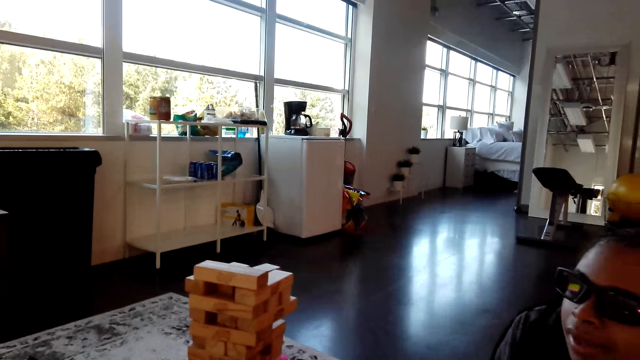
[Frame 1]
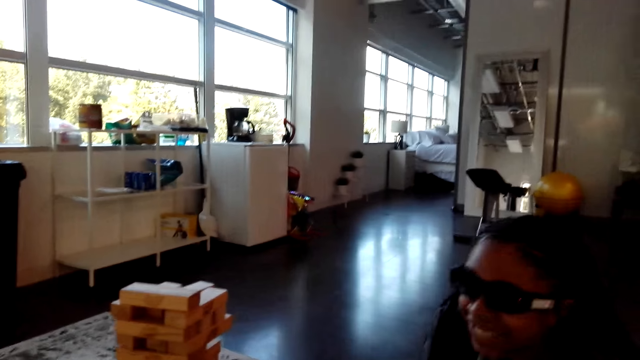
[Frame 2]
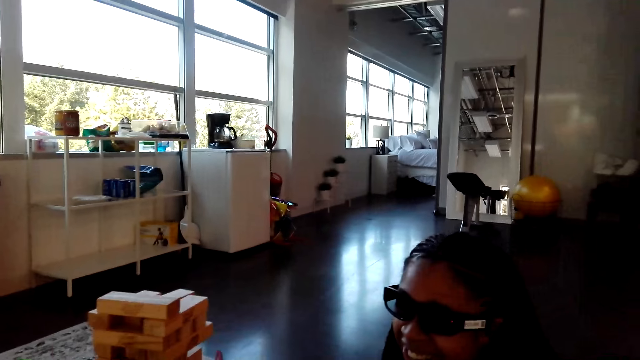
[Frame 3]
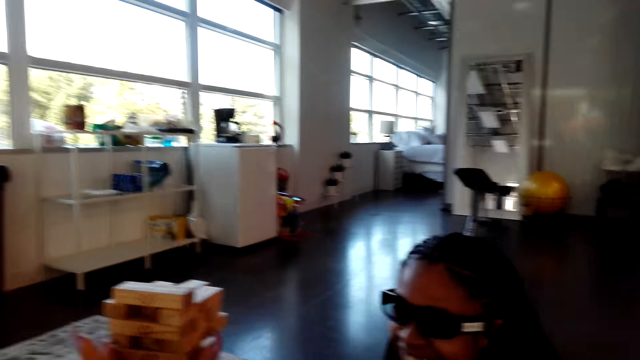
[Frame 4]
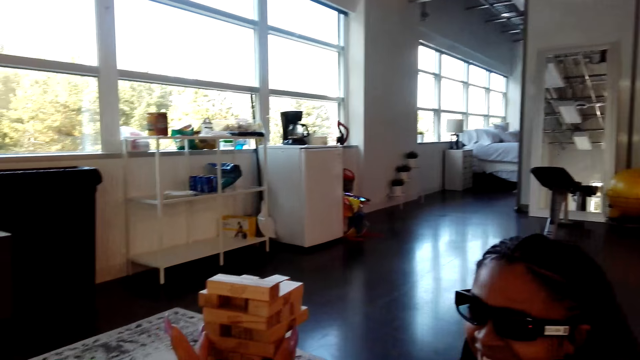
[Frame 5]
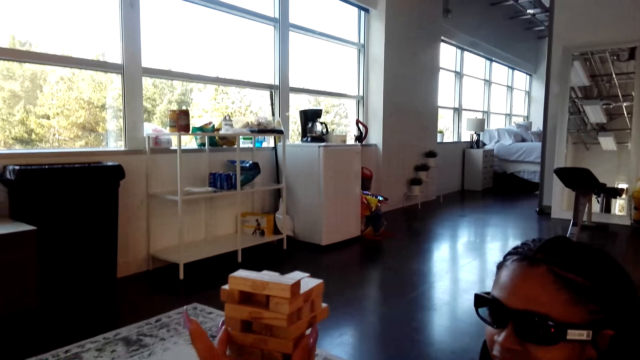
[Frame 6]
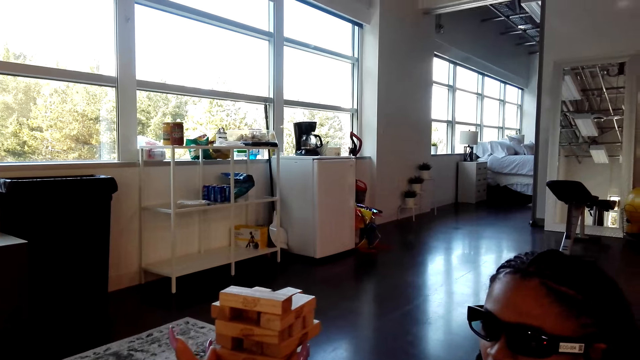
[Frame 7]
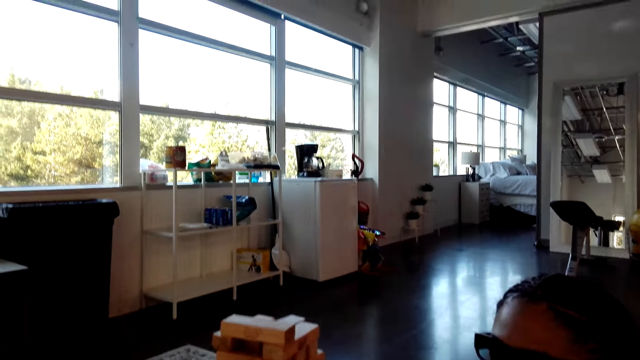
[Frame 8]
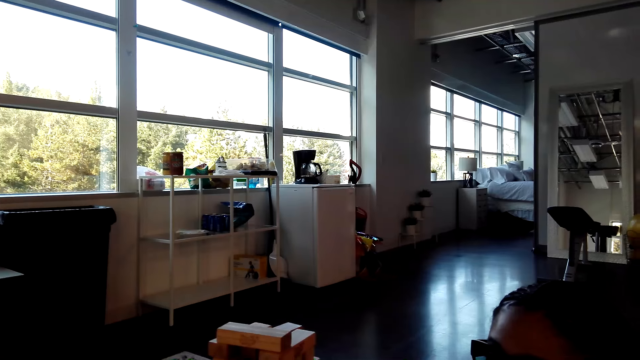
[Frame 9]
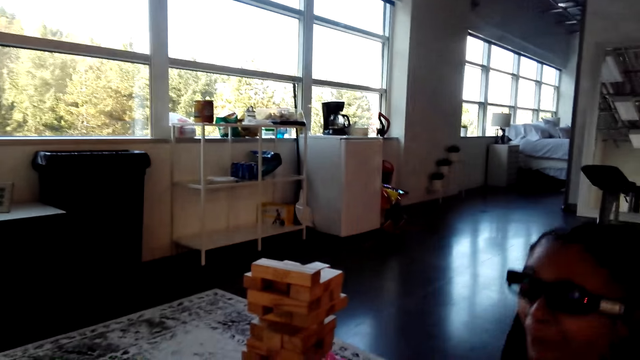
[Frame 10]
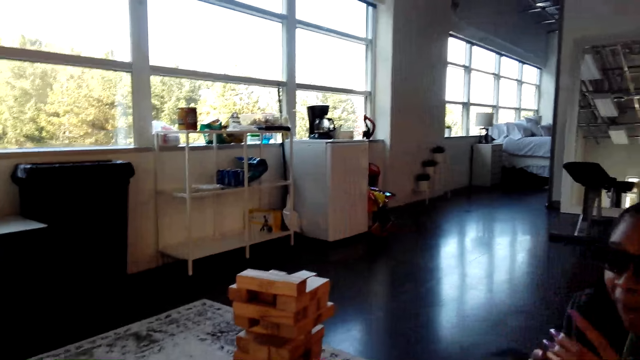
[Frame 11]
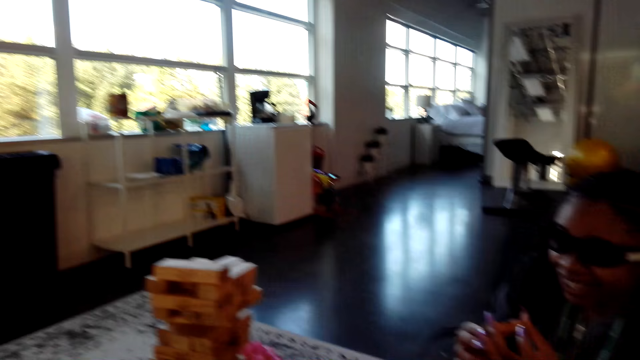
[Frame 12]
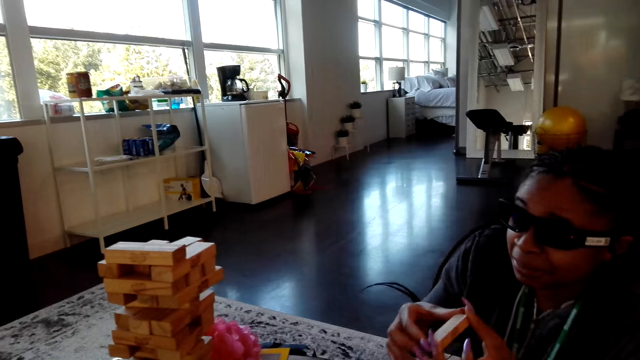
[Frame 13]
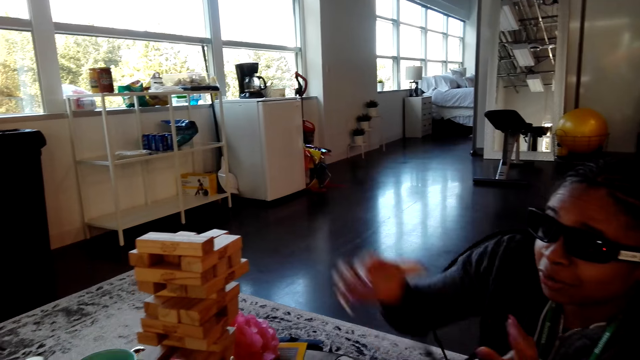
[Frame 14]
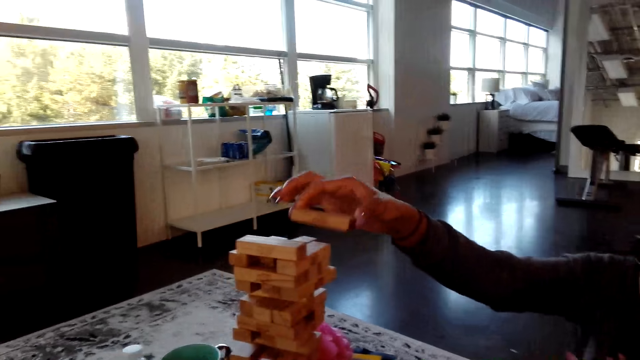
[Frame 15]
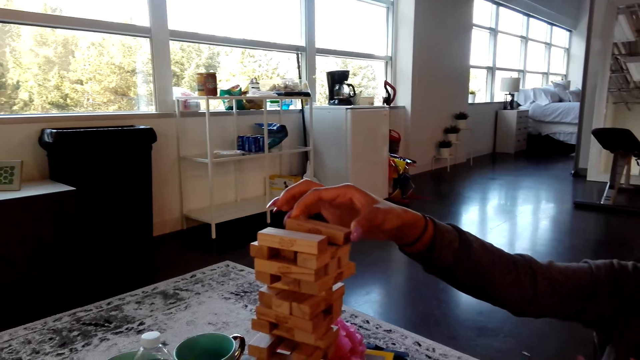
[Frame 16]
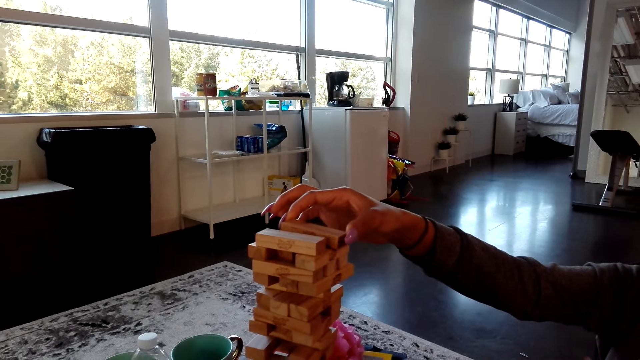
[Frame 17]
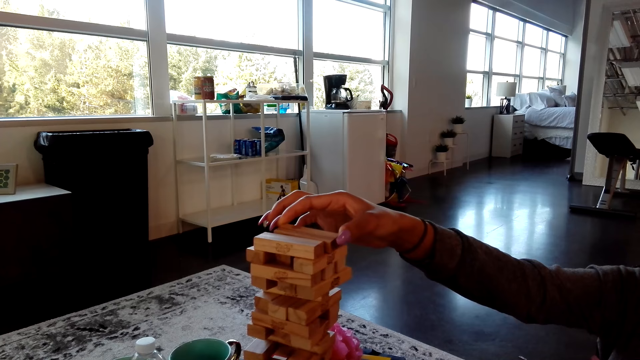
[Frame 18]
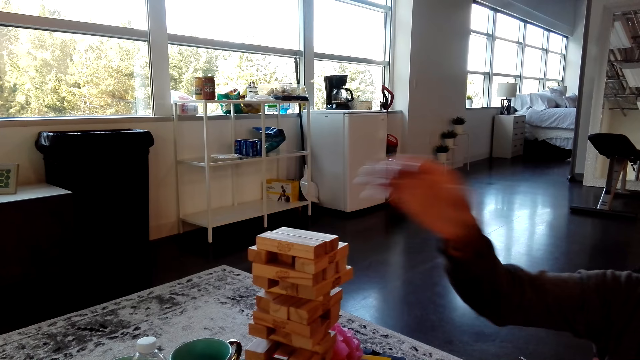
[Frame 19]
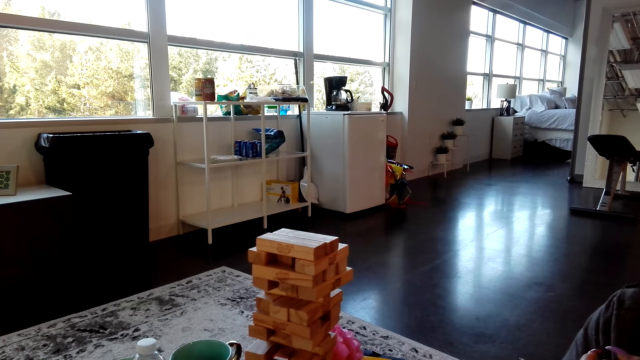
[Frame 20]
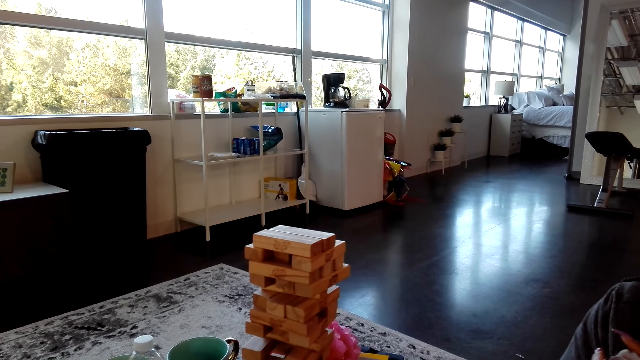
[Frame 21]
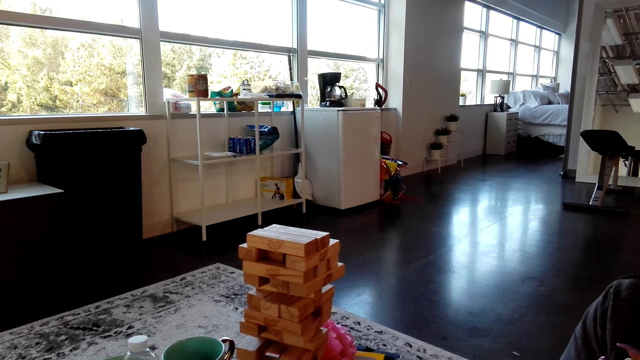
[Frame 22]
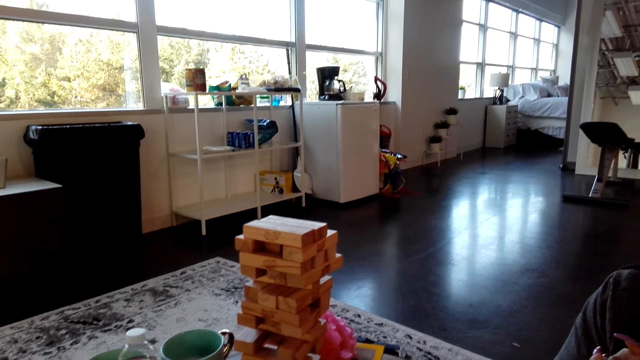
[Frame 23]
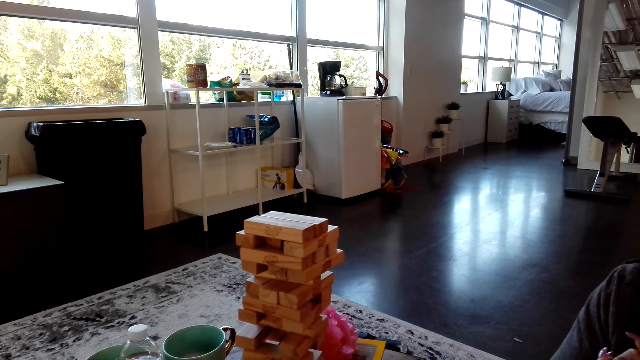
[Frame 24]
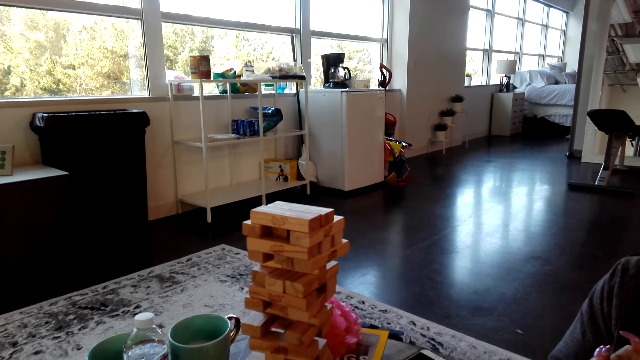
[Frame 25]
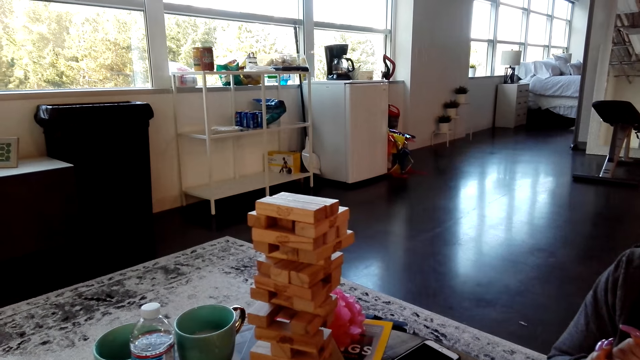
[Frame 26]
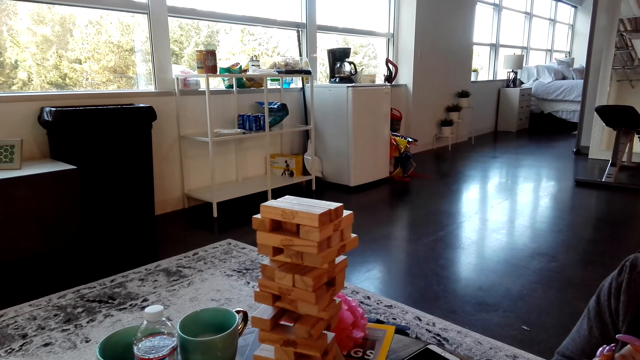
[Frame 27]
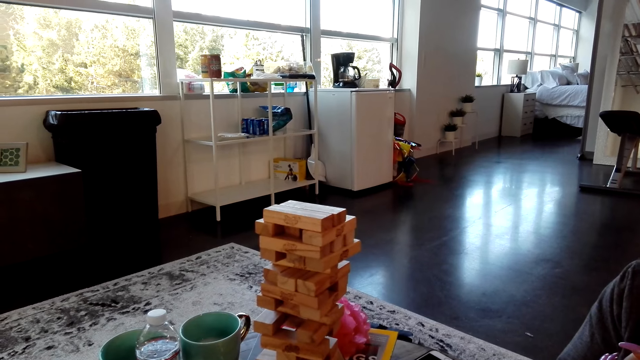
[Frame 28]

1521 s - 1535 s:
The camera wearer dialogues with a woman. The woman holds a block. The woman puts the block at the top. The camera wearer looks around.

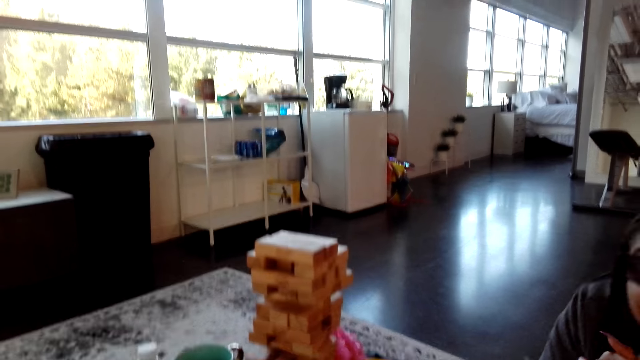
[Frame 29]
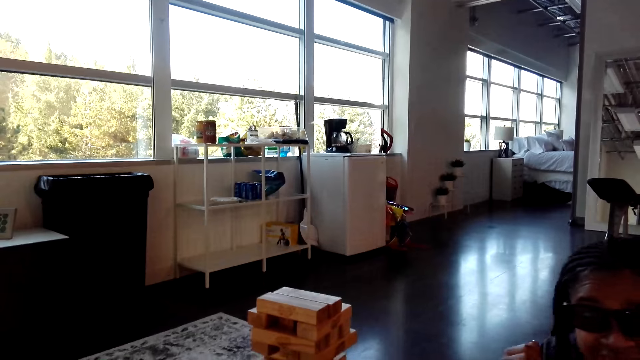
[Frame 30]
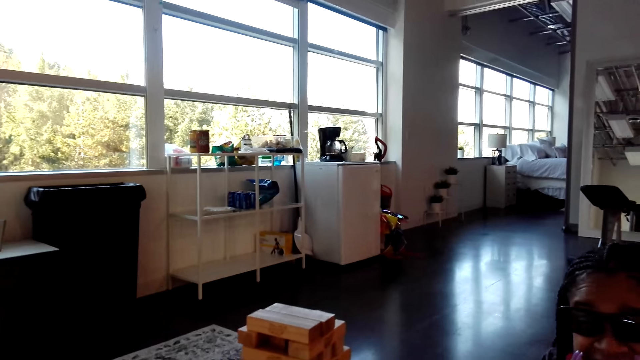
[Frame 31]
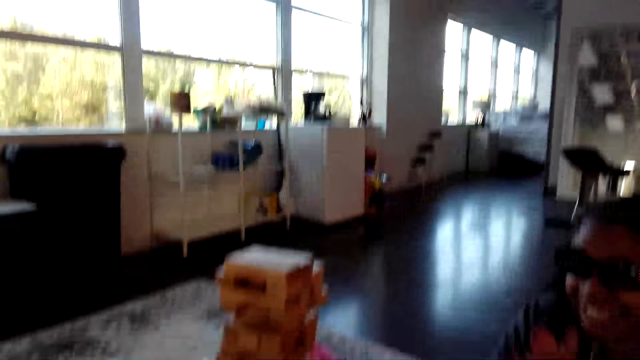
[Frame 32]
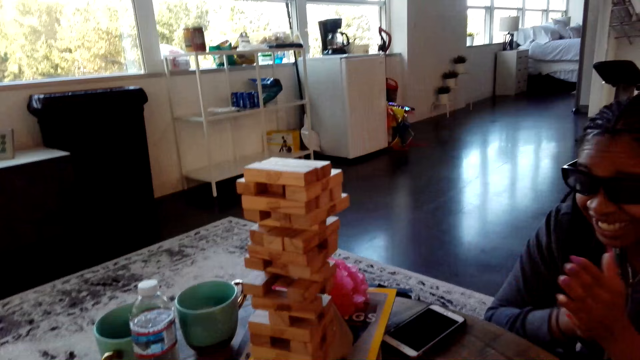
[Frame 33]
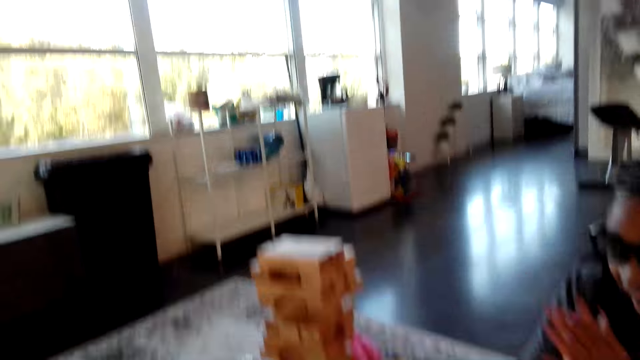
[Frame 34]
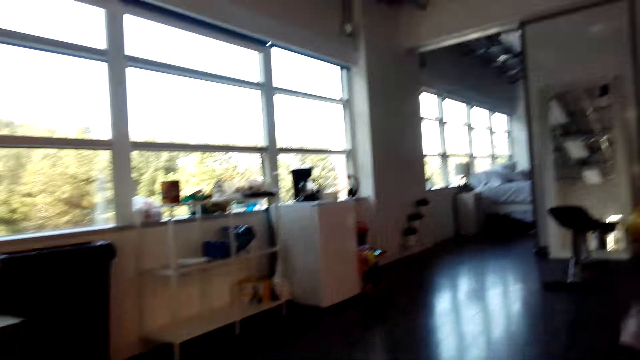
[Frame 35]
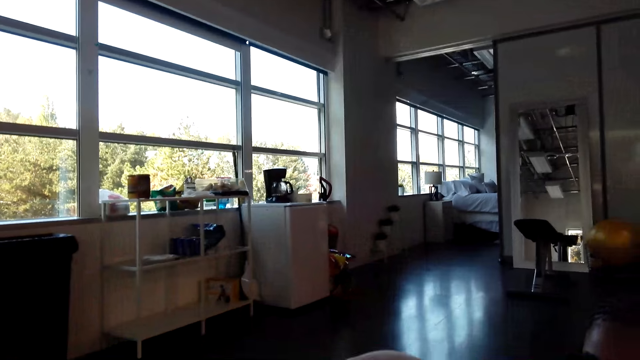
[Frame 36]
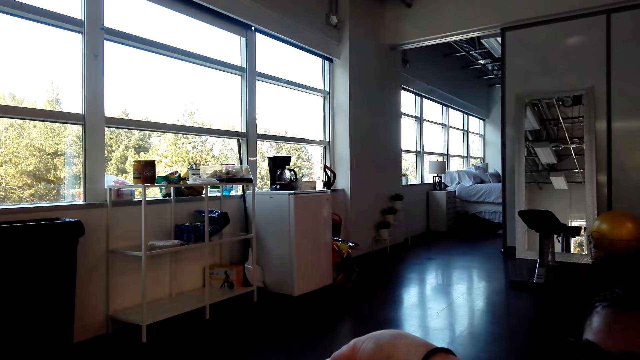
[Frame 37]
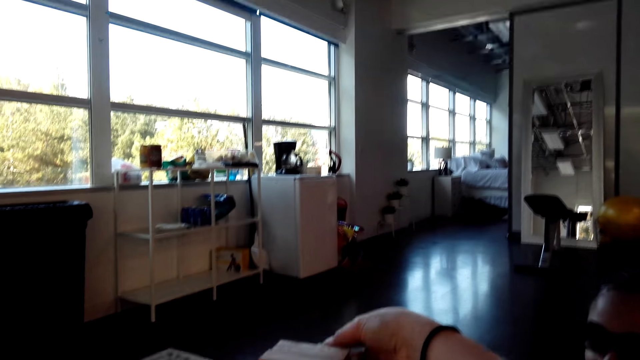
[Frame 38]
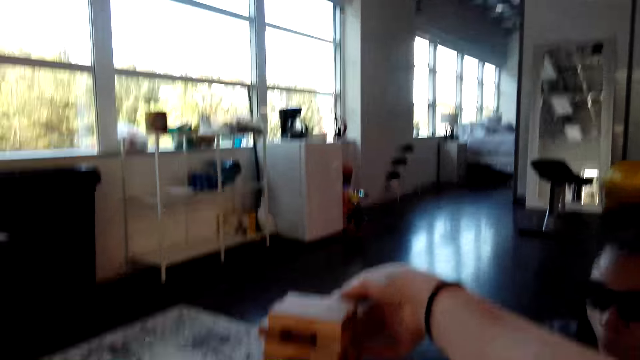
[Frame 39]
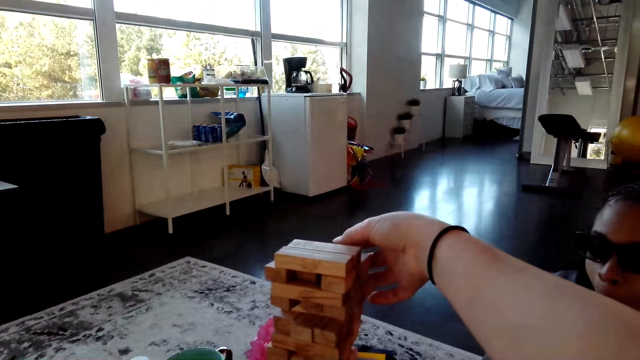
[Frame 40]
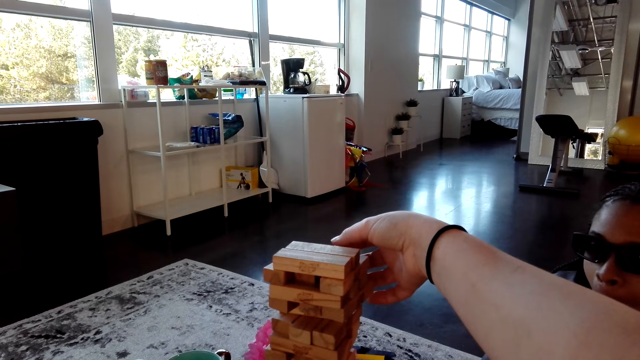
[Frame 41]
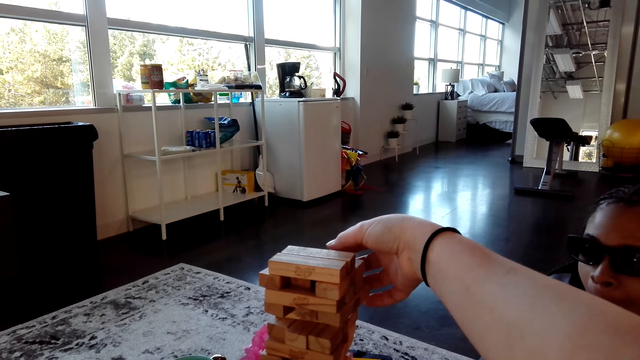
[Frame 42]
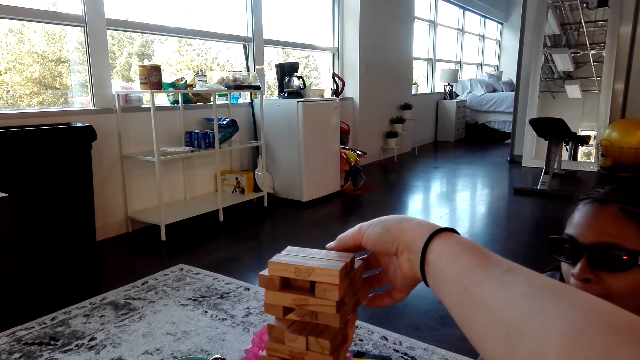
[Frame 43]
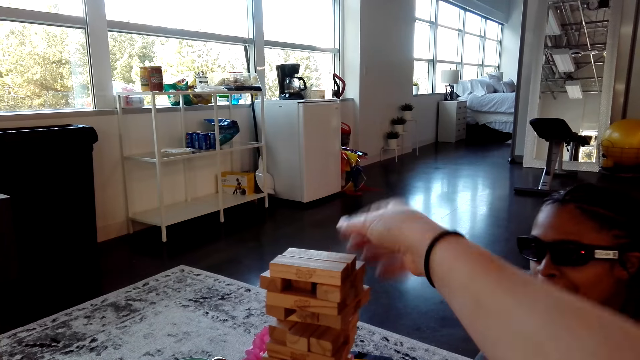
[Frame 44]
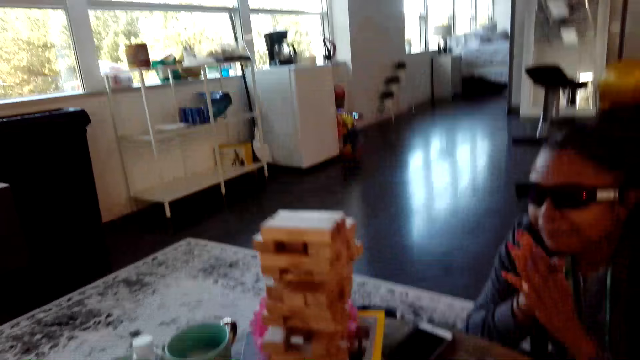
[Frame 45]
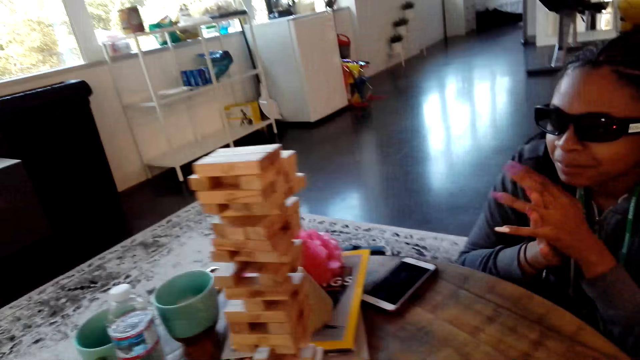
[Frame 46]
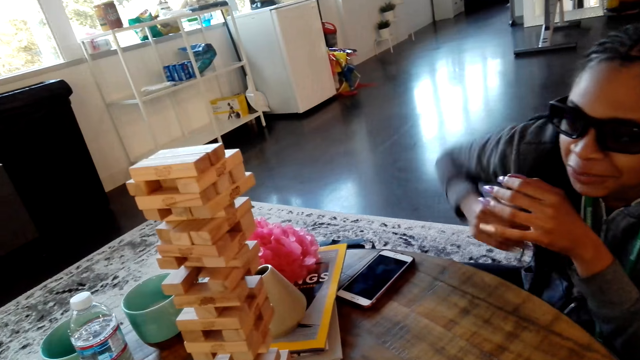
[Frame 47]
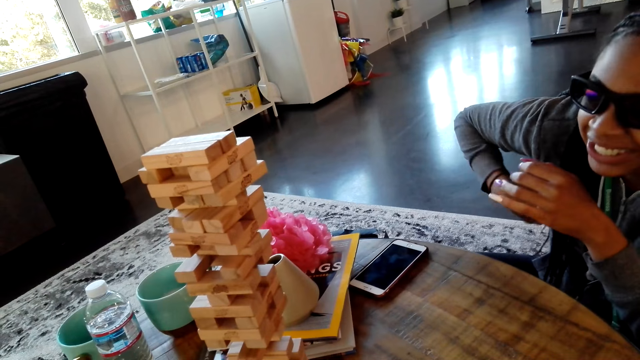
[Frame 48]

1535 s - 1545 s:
The camera wearer touches a block. They drop their hand.
